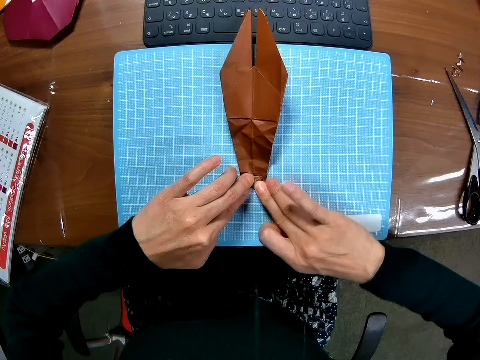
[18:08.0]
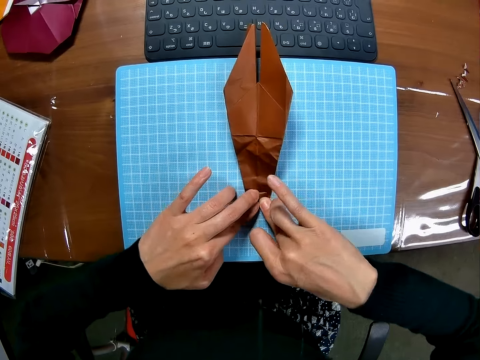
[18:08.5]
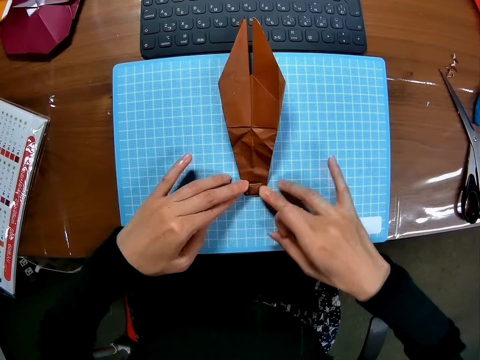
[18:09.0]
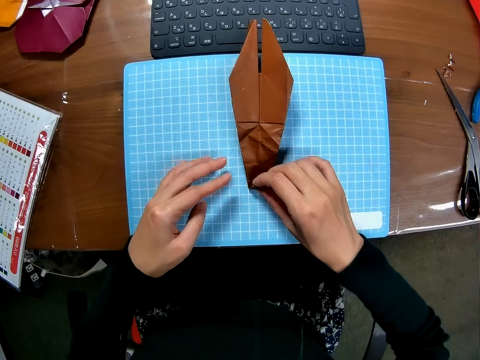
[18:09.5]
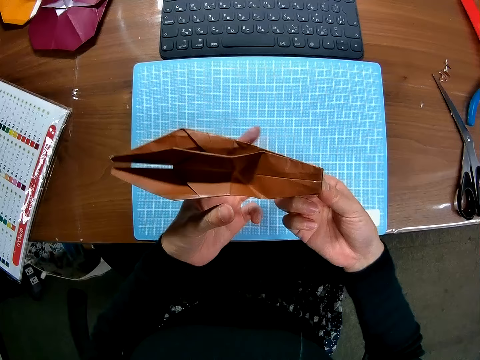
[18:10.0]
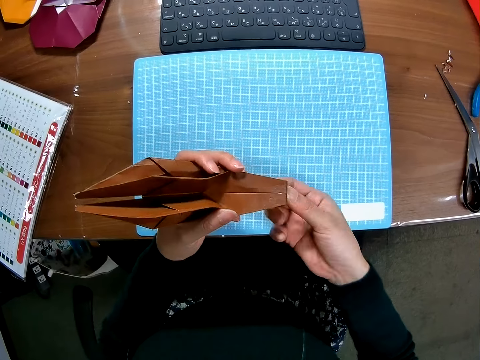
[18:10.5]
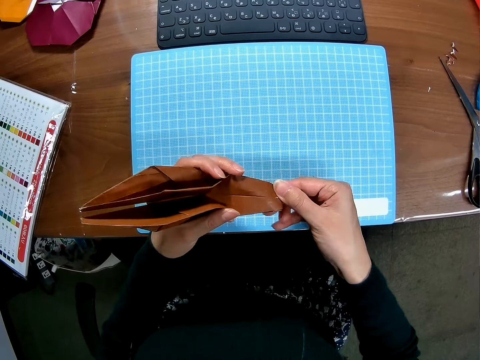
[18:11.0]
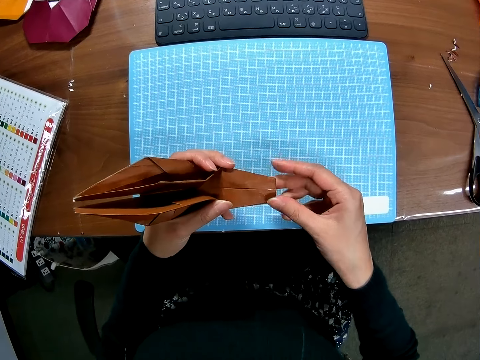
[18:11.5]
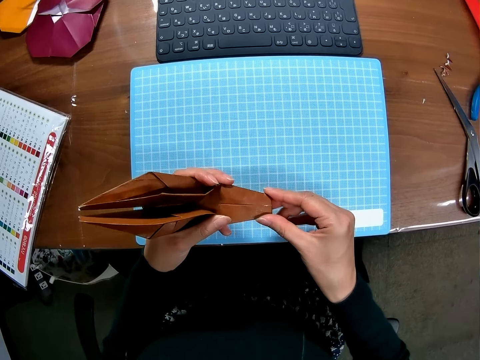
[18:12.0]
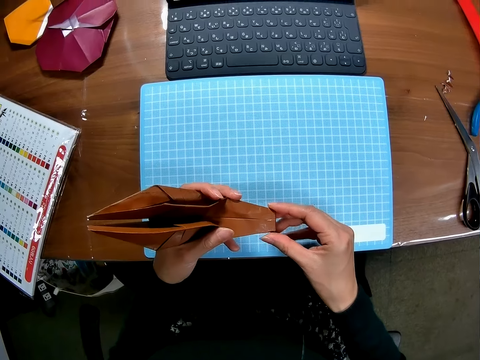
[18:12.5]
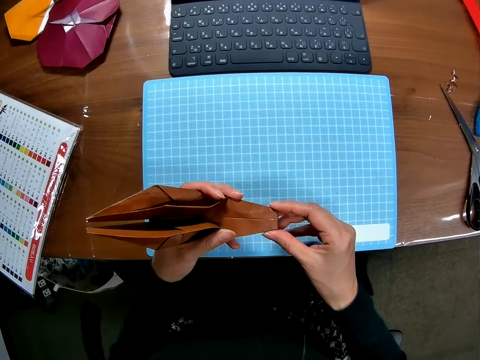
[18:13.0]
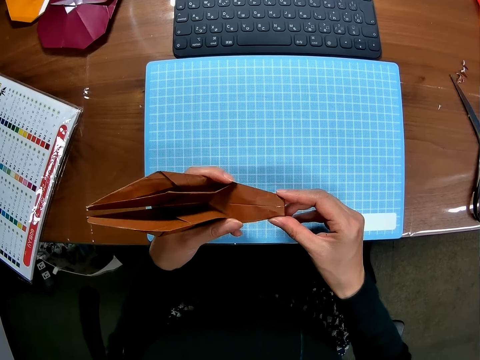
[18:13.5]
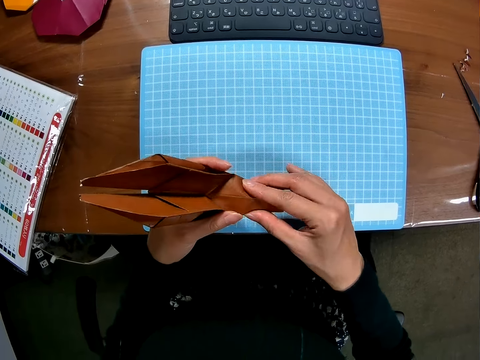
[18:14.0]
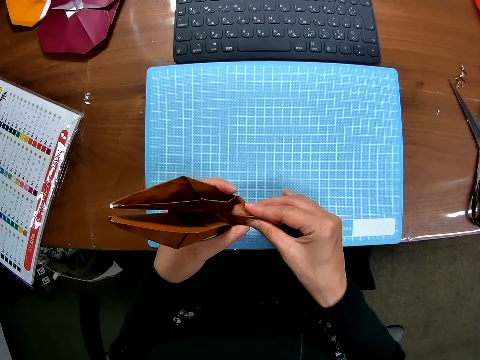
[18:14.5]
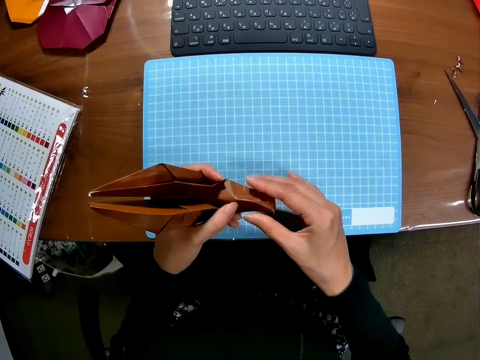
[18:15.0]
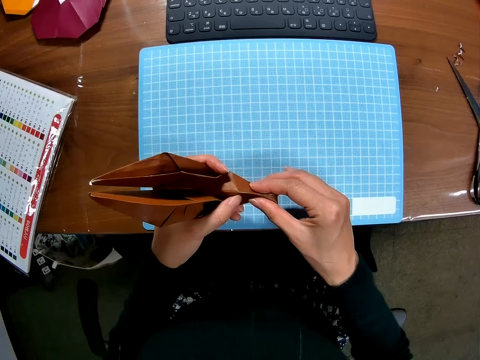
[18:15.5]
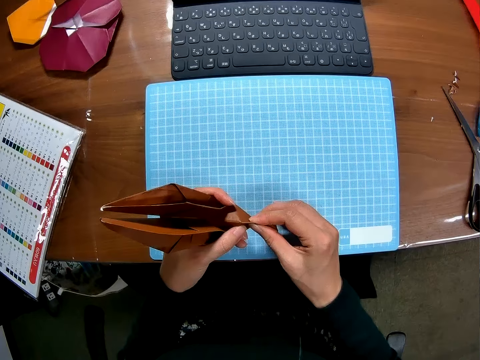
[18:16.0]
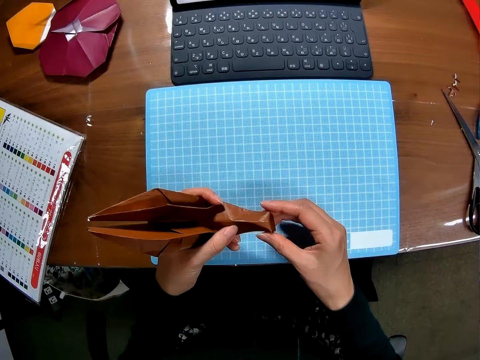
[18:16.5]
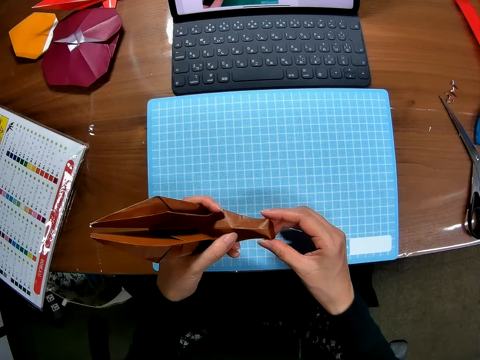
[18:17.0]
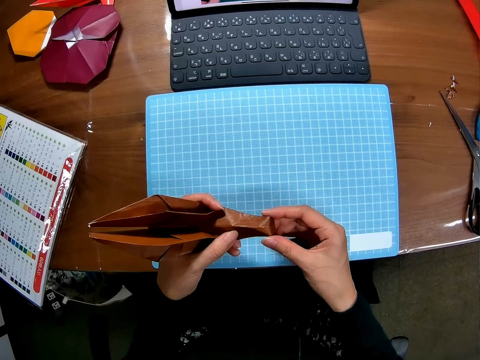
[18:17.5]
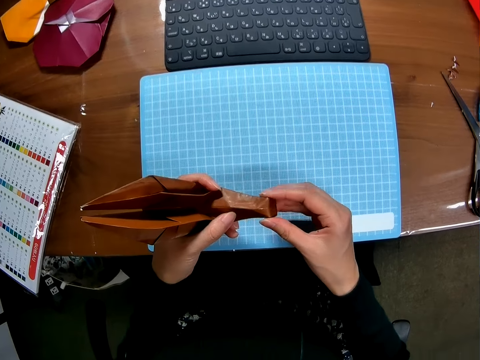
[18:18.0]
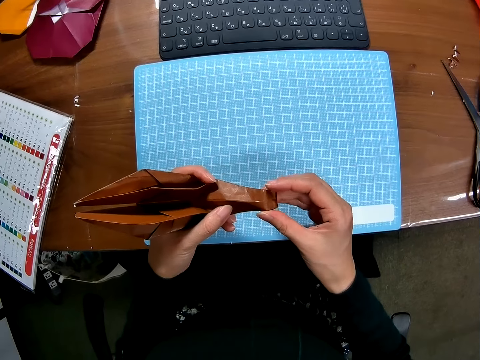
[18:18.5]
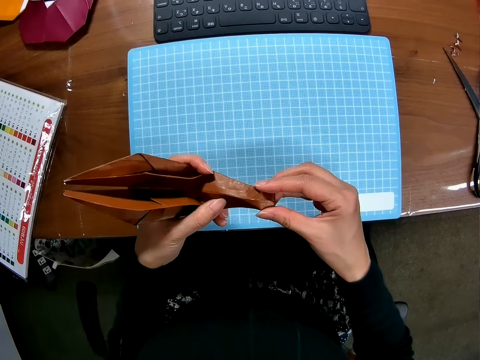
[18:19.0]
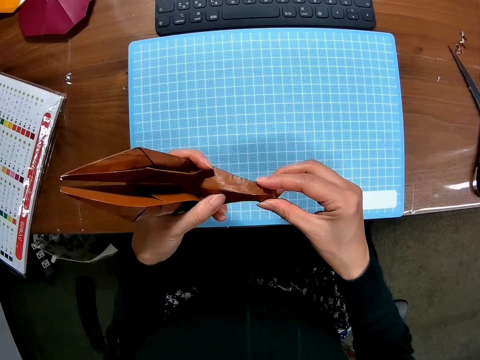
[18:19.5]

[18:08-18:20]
The camera wearer raises the piece of paper or craft model from the cutting sheet with her right hand. She turns the craft model. She folds the edges of the piece of paper with both hands. She looks at the laptop. She folds the craft model.

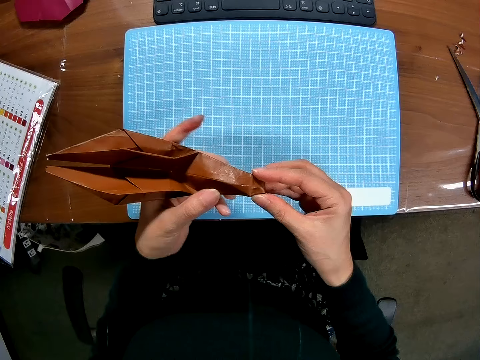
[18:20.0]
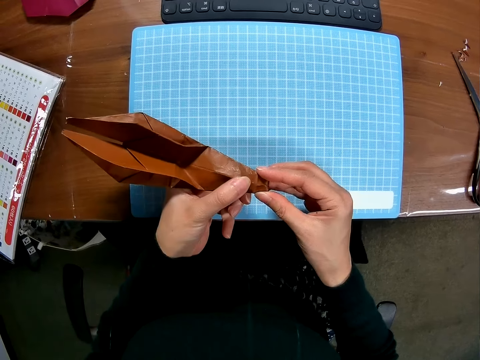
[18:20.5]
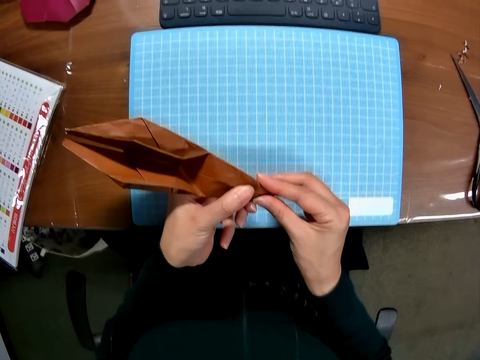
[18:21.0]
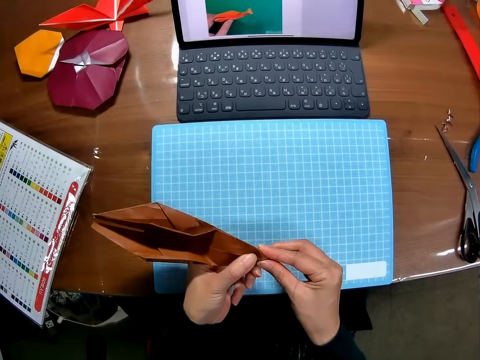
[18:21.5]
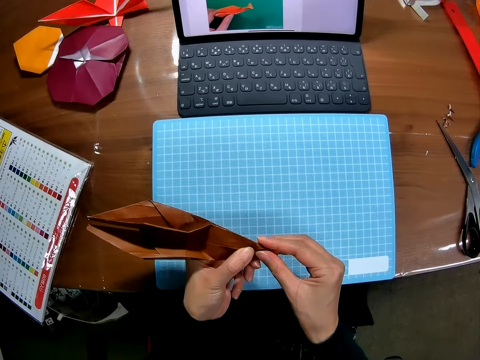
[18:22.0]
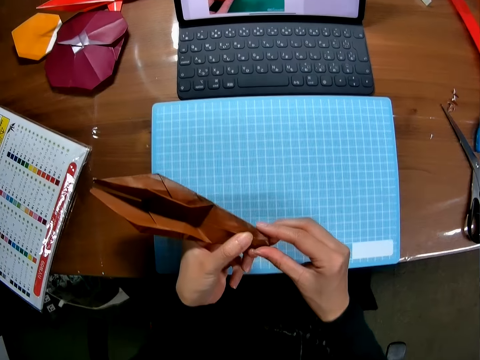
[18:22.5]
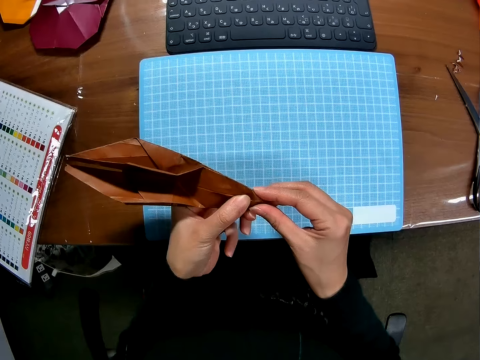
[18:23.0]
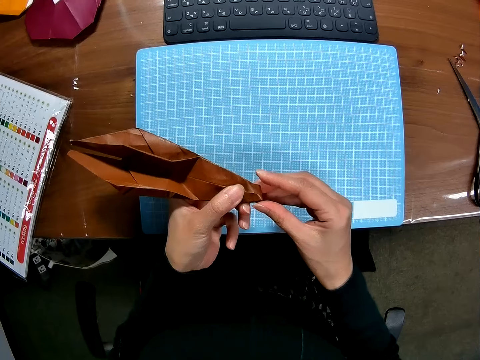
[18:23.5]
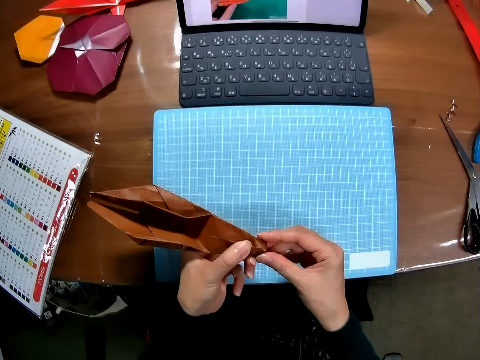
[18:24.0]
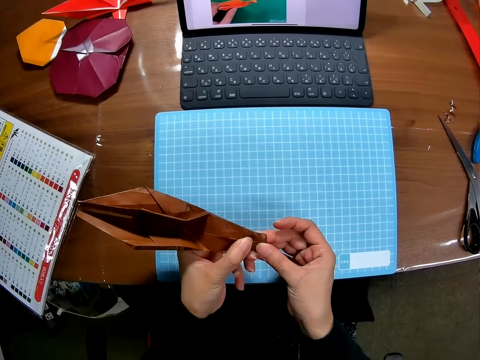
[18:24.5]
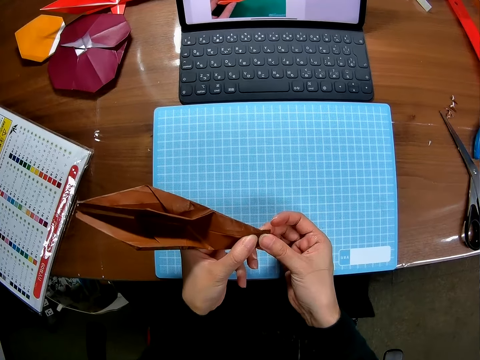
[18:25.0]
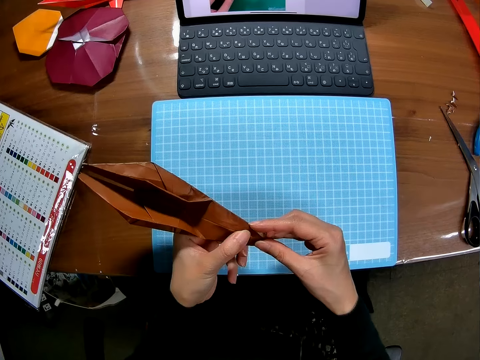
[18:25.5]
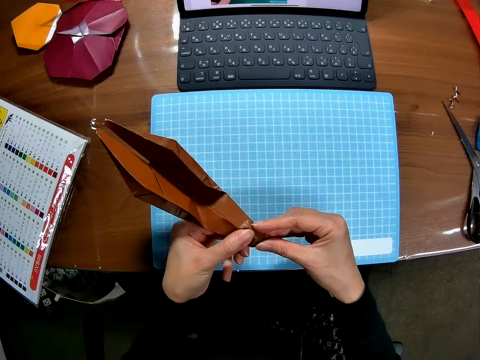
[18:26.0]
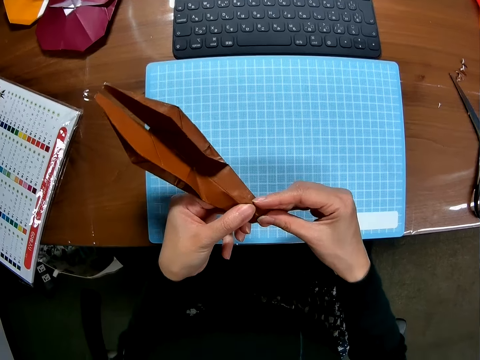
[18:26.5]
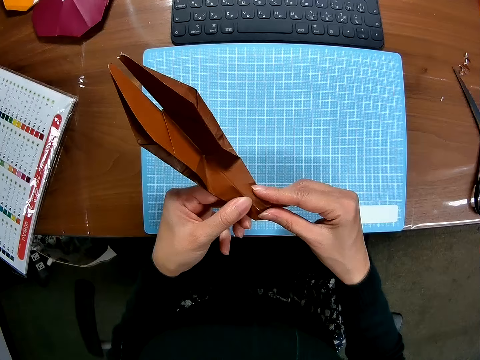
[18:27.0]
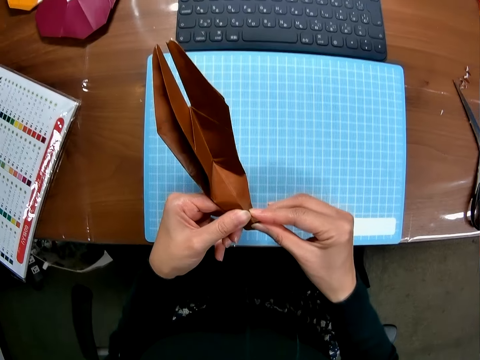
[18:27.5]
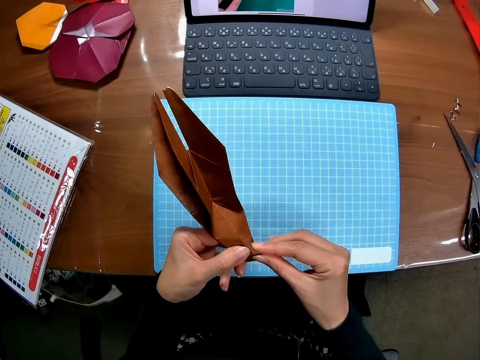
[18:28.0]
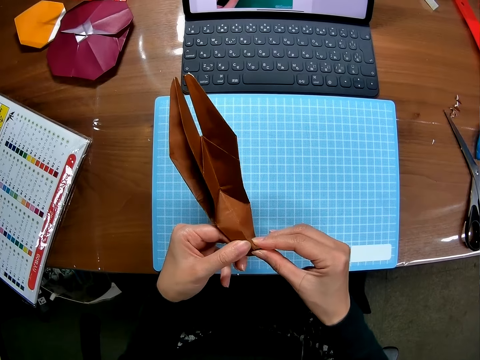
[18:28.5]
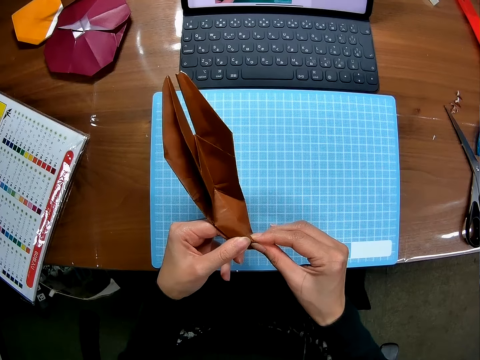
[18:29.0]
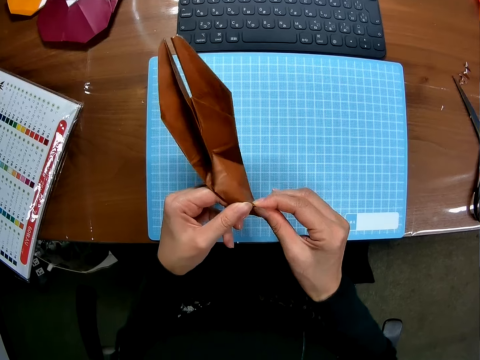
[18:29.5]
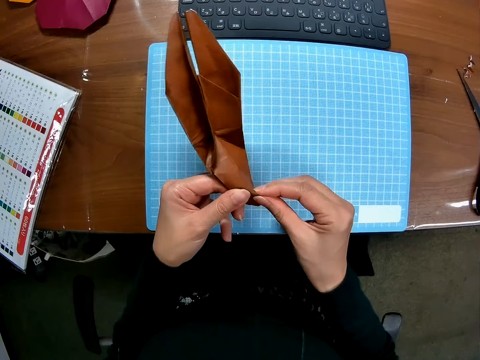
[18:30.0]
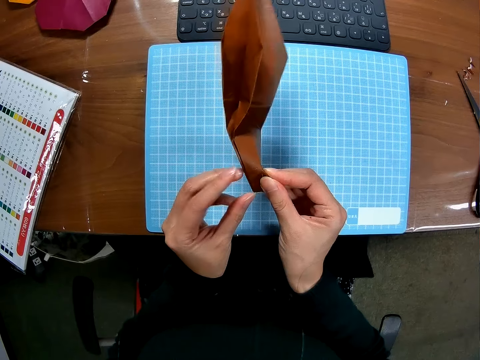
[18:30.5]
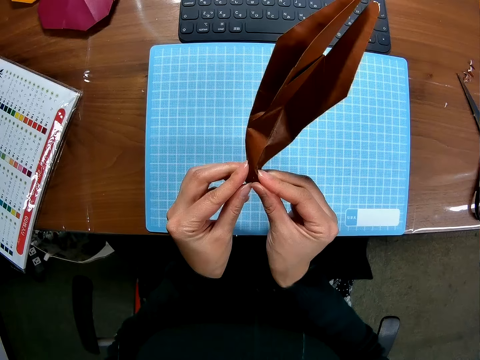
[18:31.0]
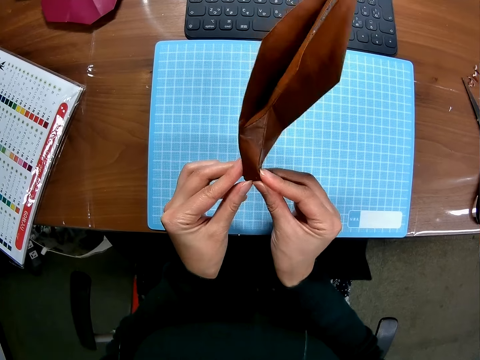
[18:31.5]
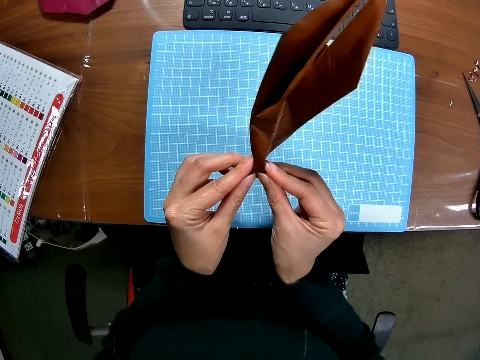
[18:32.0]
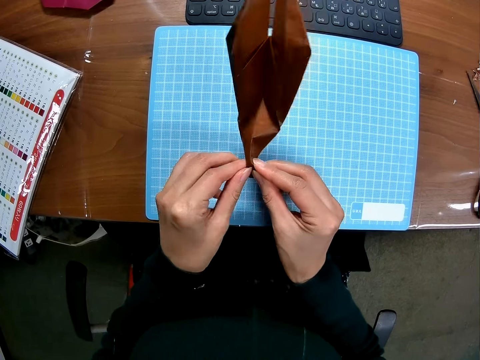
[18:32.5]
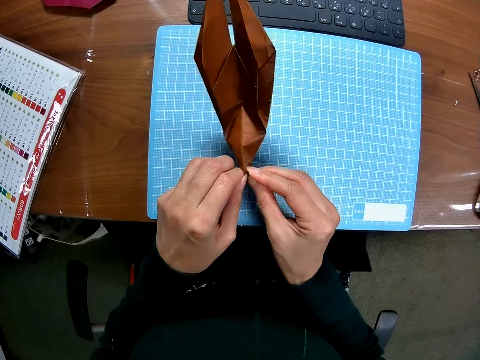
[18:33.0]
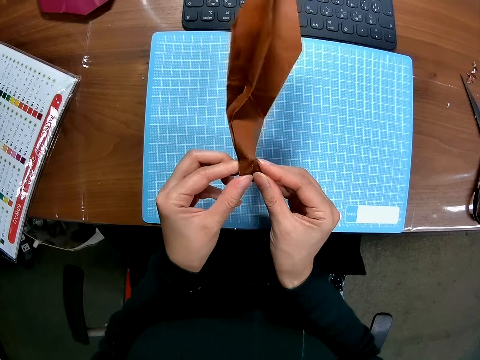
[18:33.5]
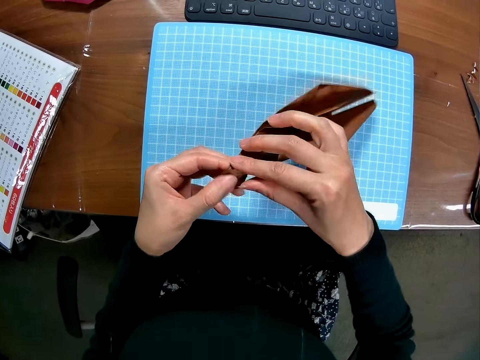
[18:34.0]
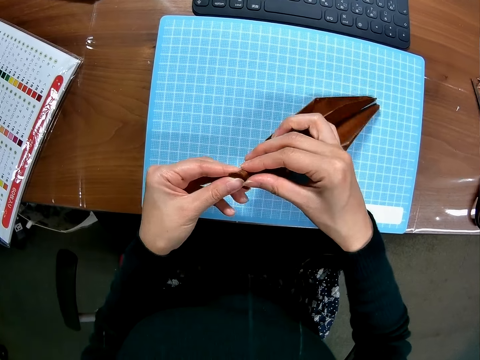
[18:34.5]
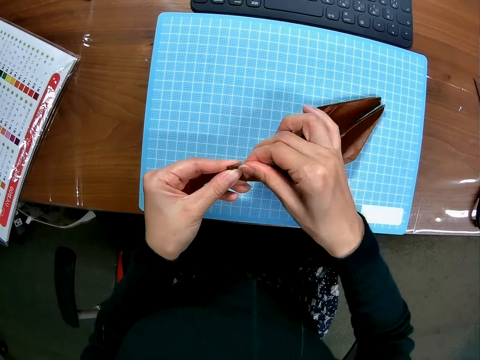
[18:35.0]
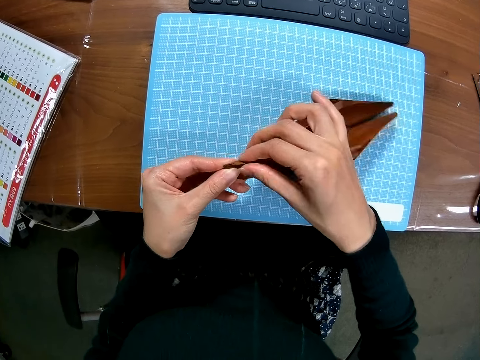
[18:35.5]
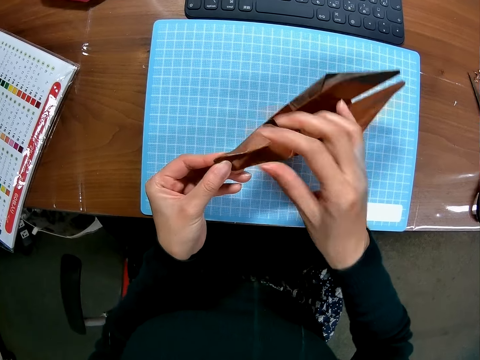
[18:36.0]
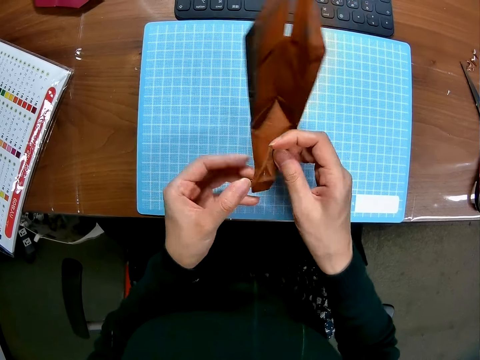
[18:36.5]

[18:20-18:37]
The camera wearer adjusts a craft paper on their hands. They fold the craft paper with a hand. They look around a table. They fold the craft paper with a hand. They adjust the craft paper on their hands.
